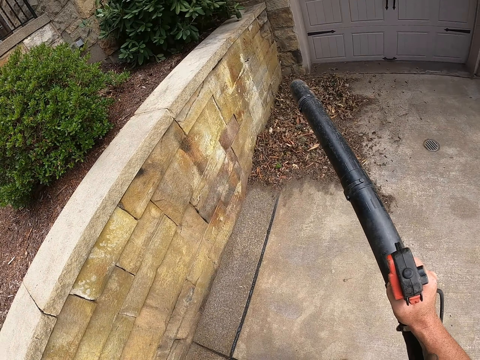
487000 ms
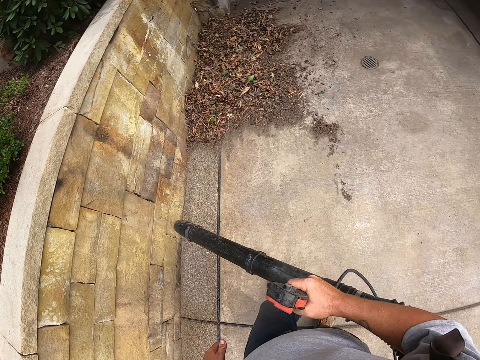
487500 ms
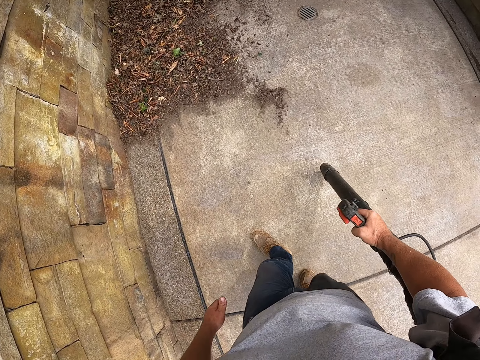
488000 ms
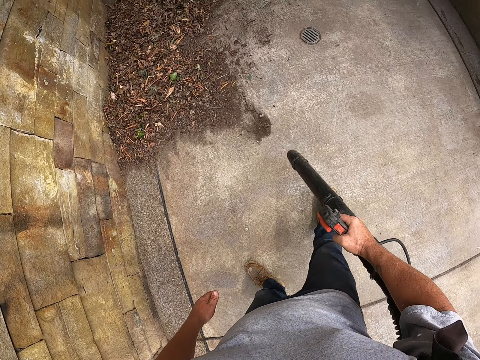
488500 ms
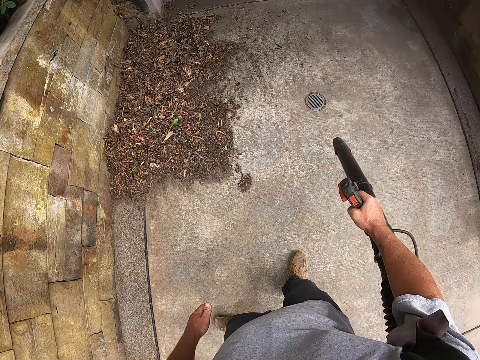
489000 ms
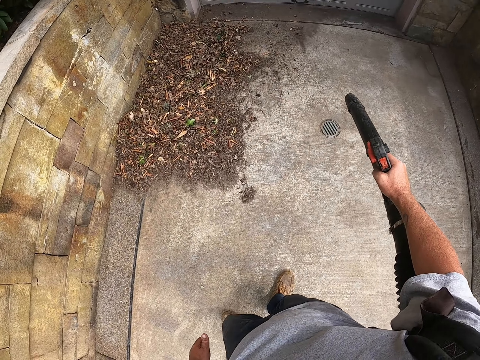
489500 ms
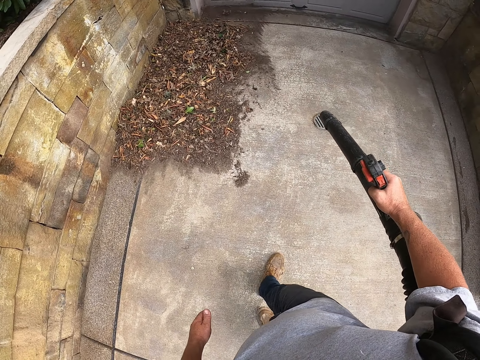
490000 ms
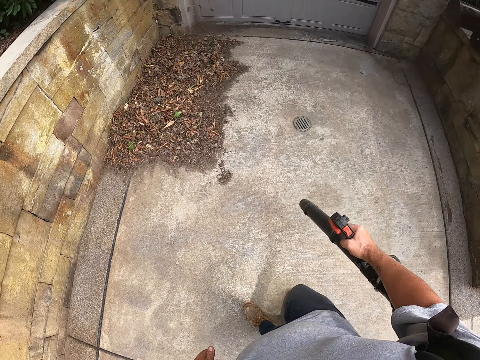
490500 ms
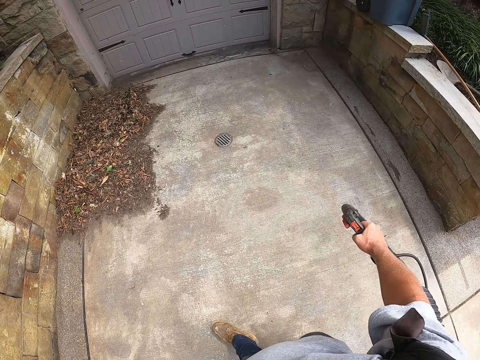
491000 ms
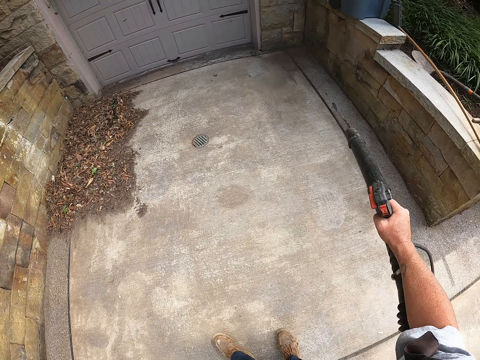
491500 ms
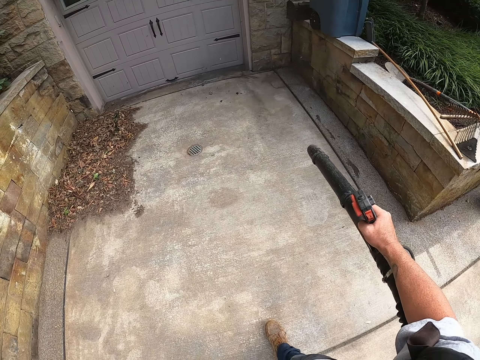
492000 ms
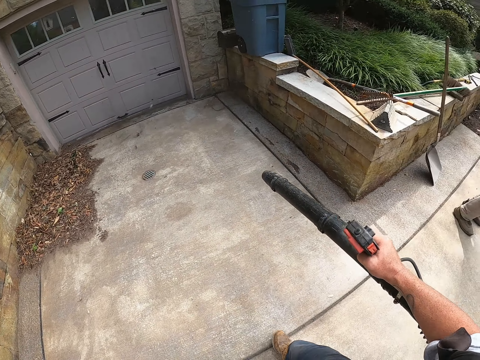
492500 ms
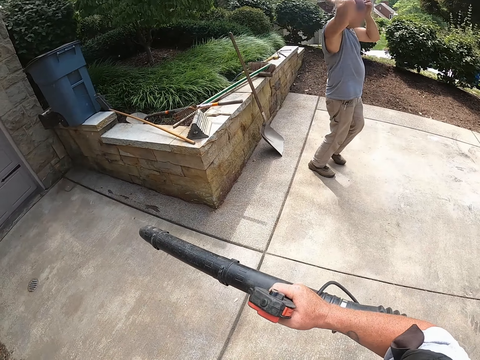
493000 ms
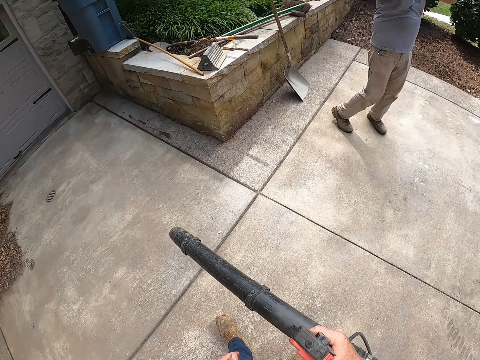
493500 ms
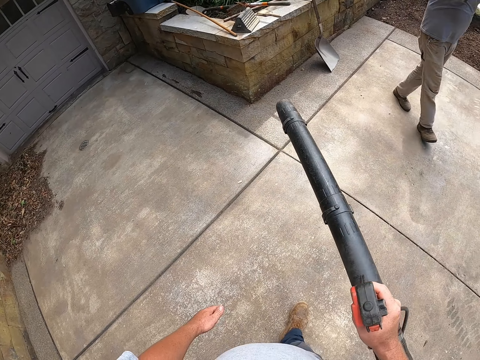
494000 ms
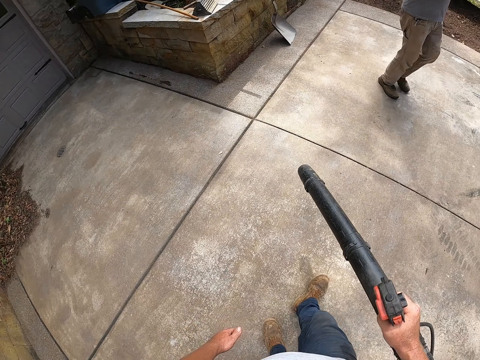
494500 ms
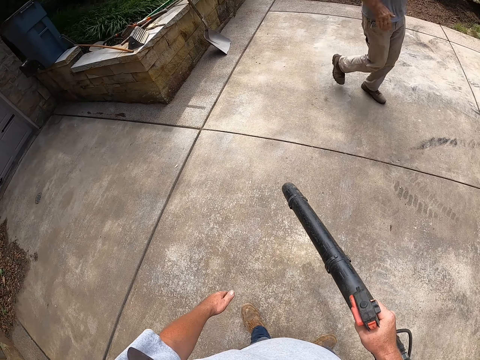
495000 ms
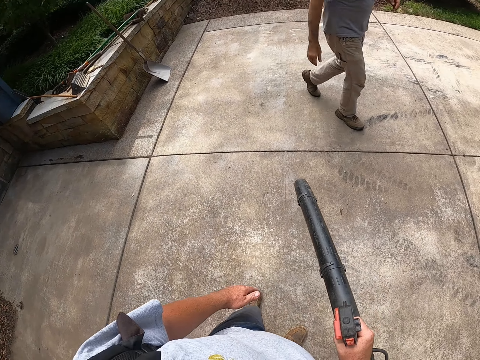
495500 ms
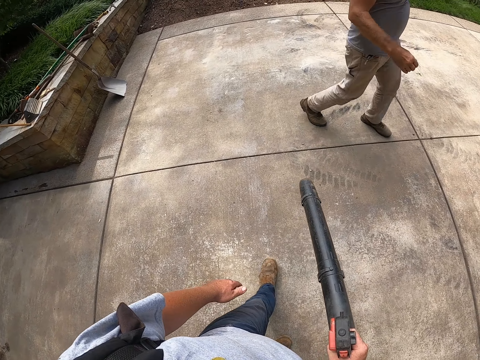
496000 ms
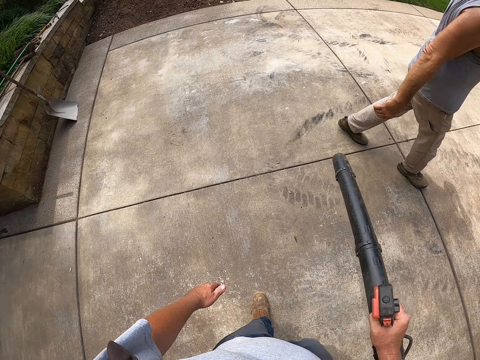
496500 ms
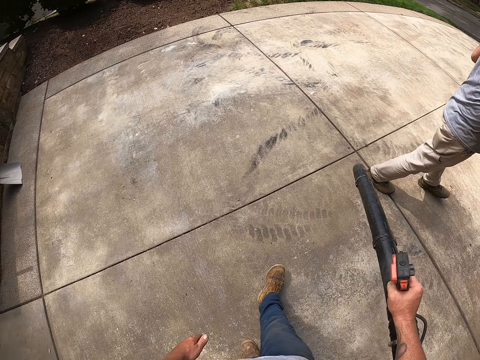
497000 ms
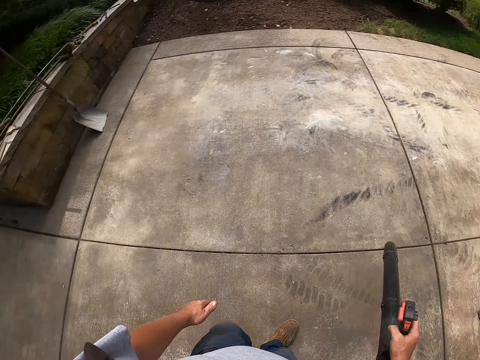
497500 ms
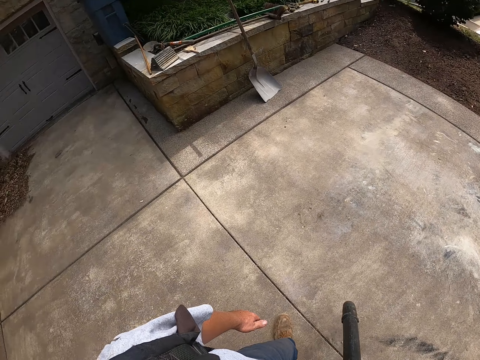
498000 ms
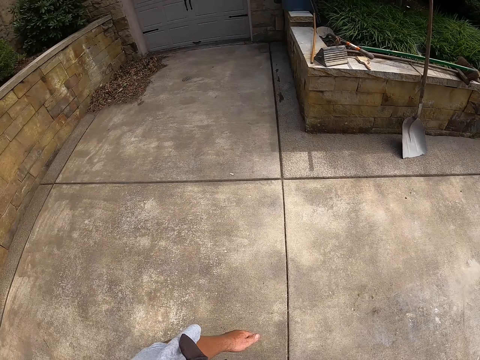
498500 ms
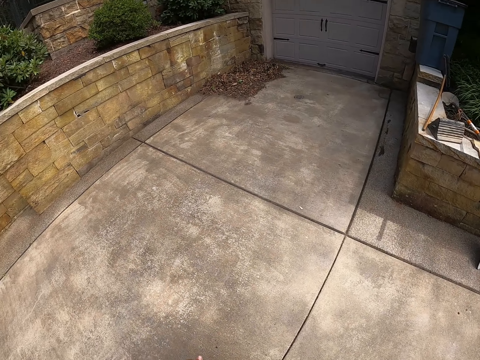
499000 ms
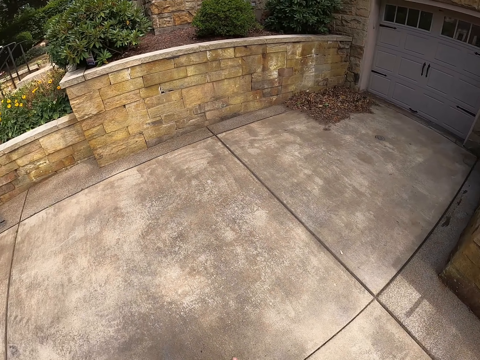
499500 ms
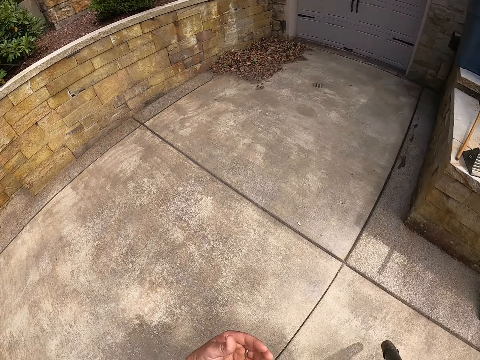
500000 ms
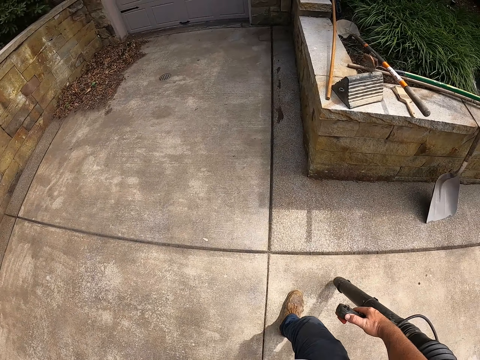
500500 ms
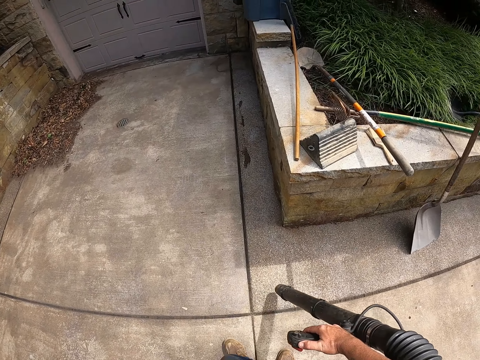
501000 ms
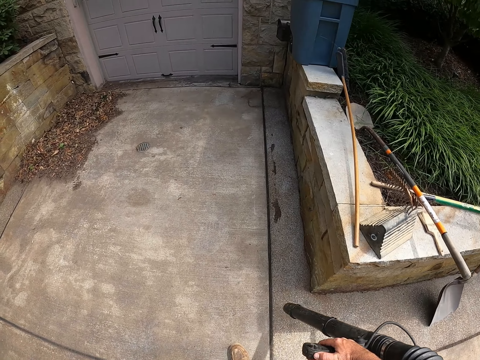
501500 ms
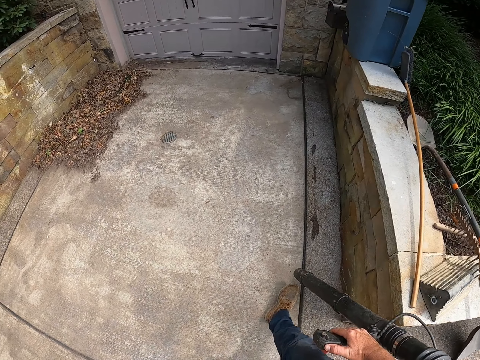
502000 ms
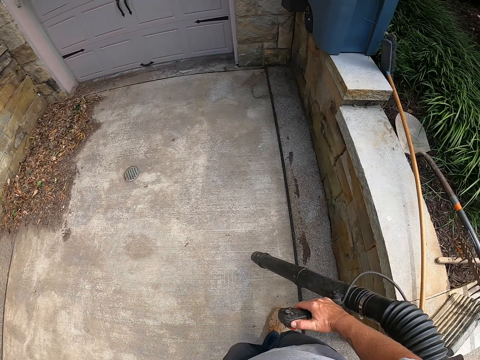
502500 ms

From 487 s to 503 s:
The camera wearer dialogues with a person. They walk around the compound and look around the compound.

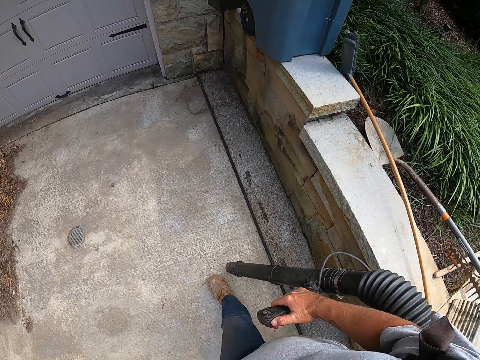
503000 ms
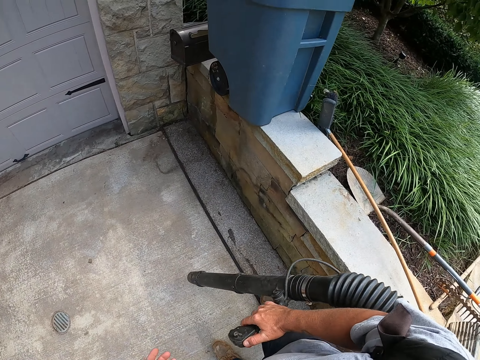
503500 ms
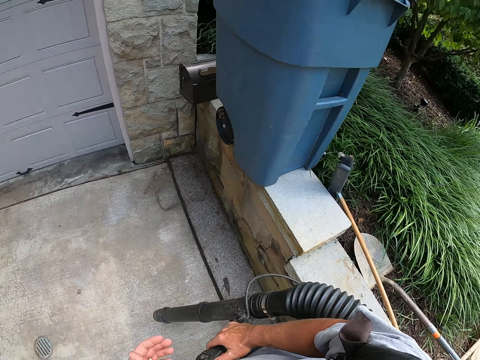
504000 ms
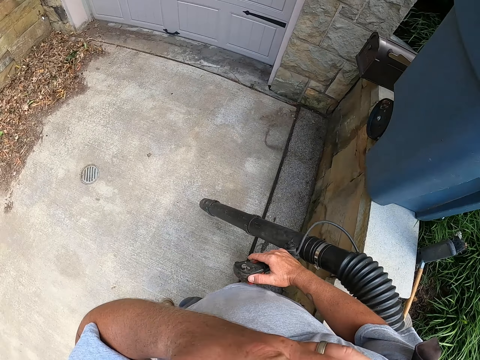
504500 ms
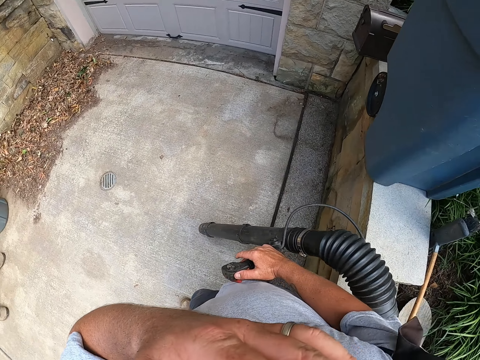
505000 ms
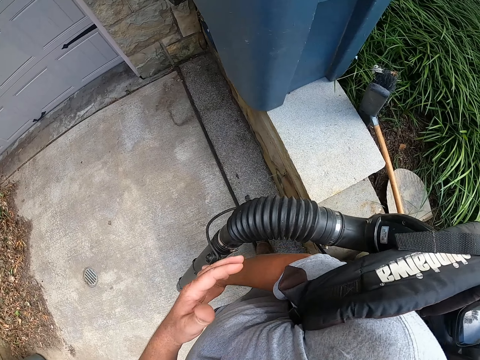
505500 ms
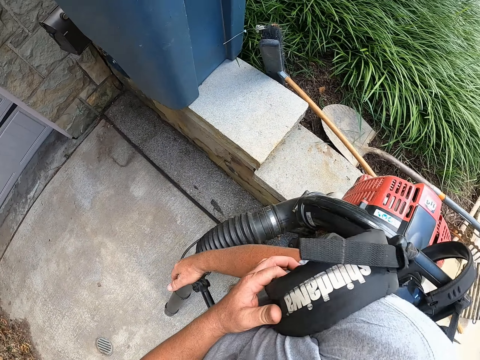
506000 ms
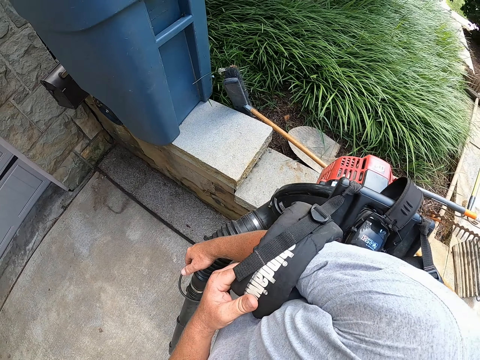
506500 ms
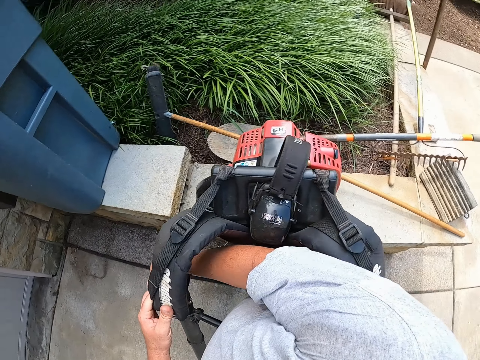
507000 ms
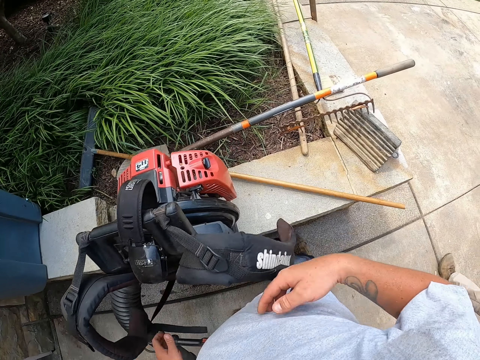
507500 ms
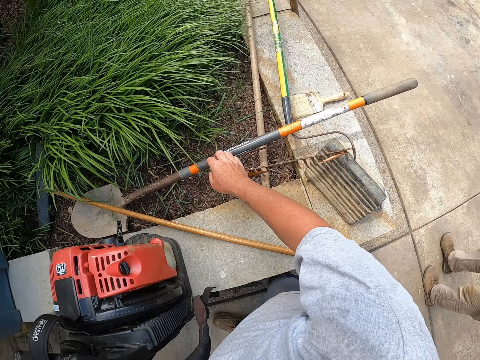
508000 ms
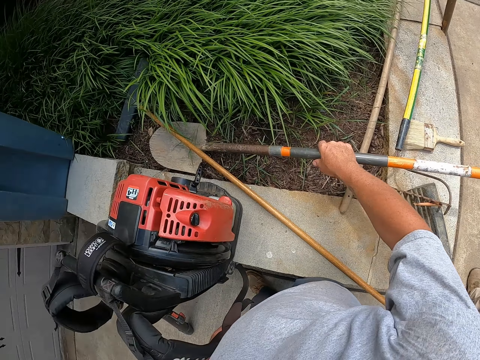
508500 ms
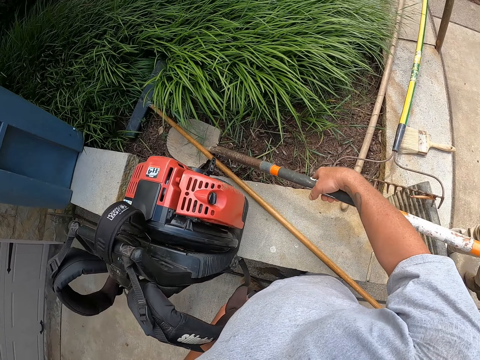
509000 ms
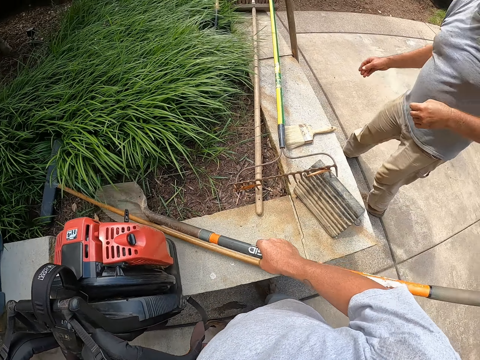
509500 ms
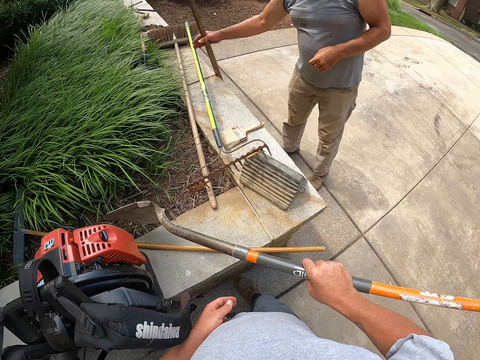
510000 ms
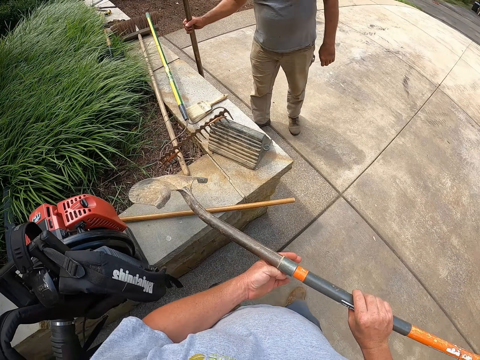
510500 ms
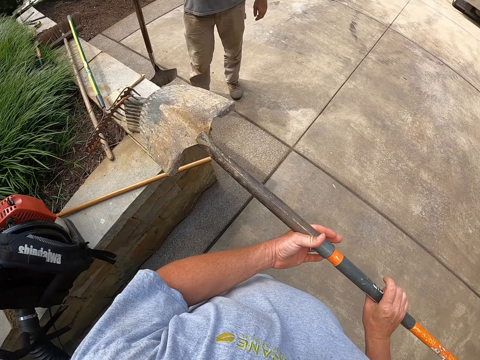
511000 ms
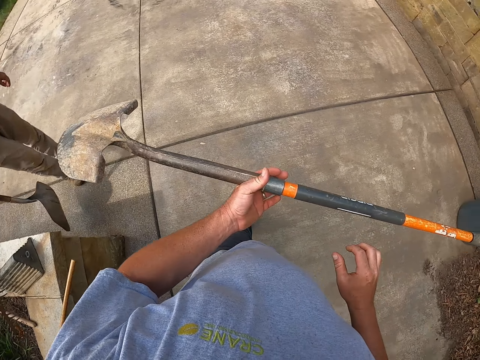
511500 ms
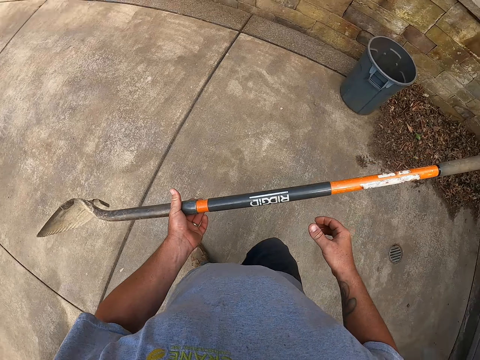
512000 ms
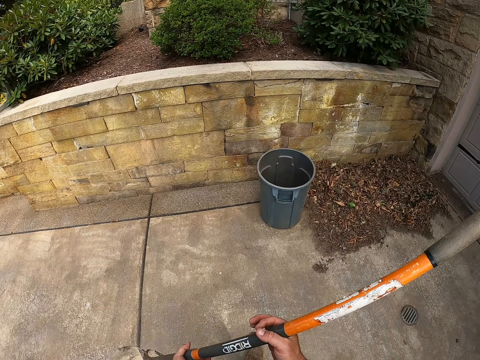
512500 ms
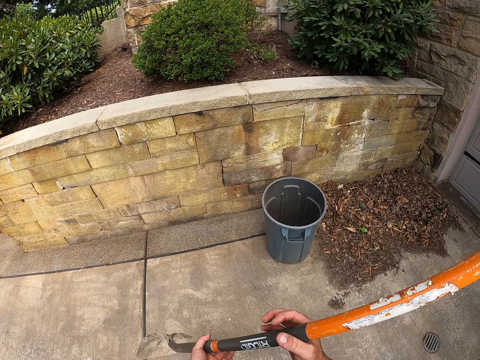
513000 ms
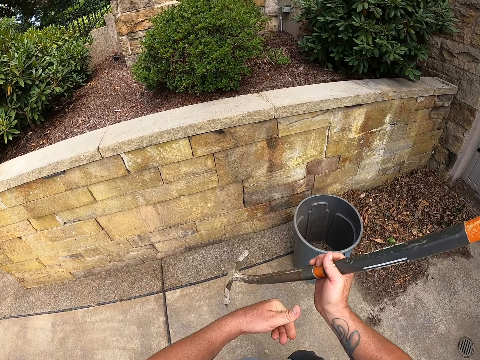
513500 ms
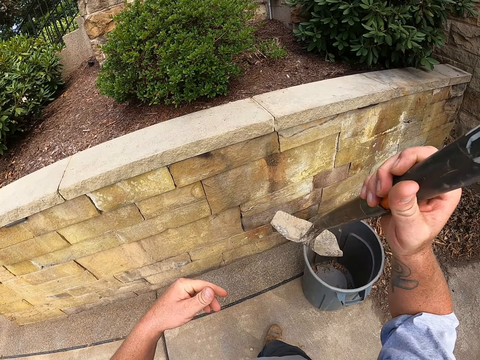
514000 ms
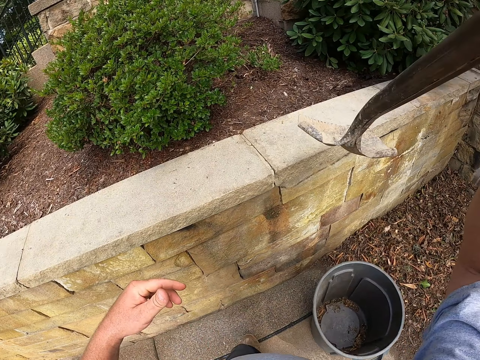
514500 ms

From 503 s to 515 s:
The camera wearer walks around the compound. He lifts his hand. He removes the leaf blower on the shoulders. He places the leaf blower on the wall. He picks up the spade or shovel on the wall. He walks towards the other side of the wall.
